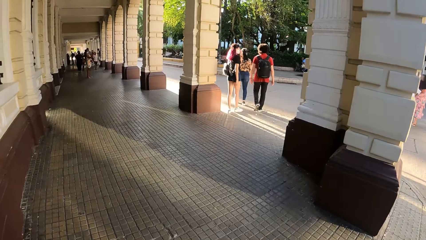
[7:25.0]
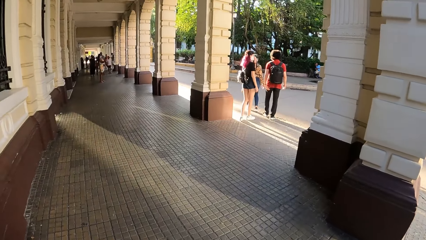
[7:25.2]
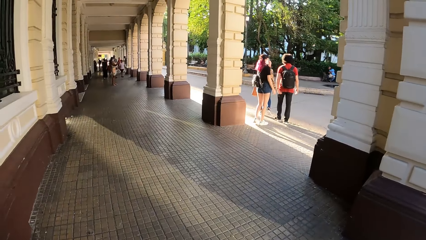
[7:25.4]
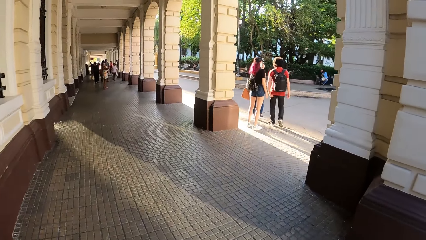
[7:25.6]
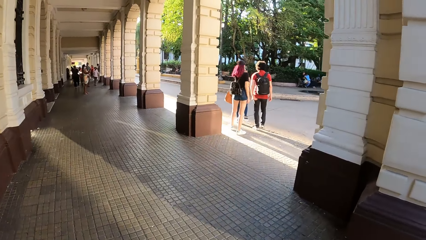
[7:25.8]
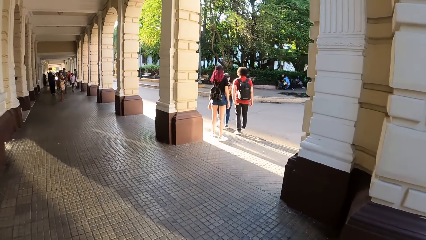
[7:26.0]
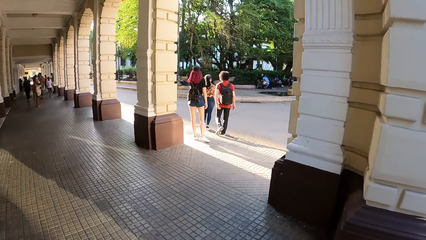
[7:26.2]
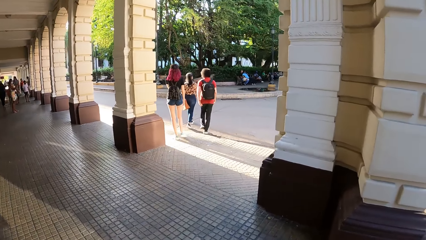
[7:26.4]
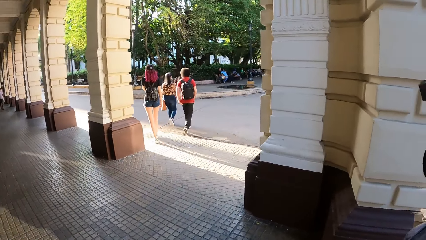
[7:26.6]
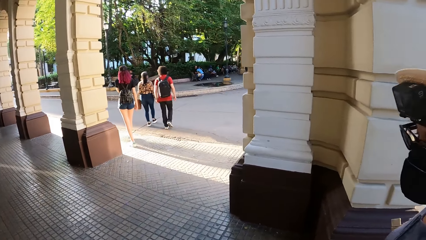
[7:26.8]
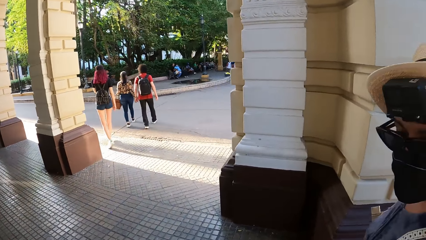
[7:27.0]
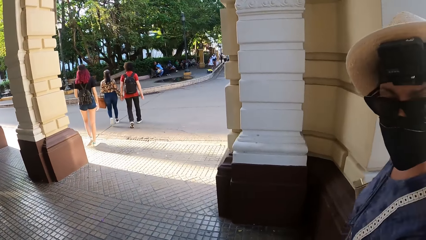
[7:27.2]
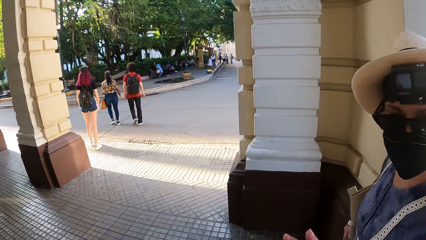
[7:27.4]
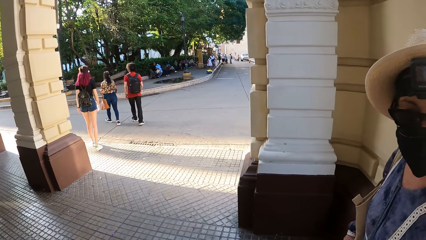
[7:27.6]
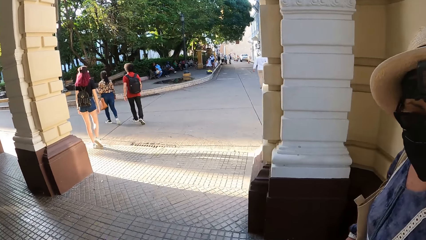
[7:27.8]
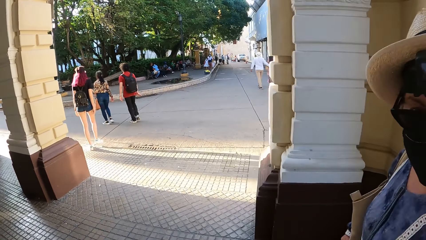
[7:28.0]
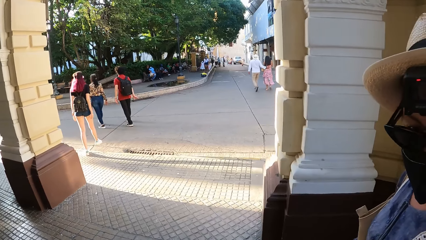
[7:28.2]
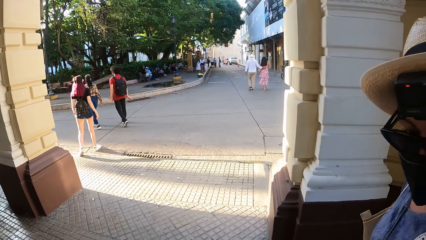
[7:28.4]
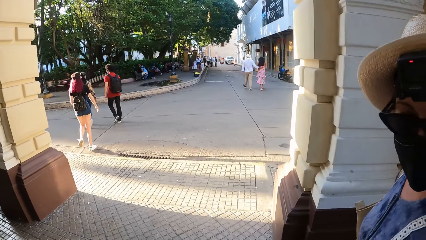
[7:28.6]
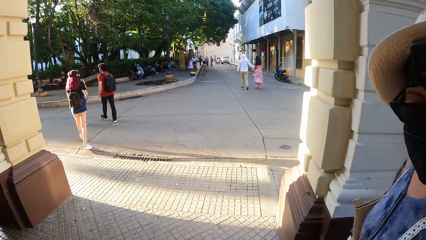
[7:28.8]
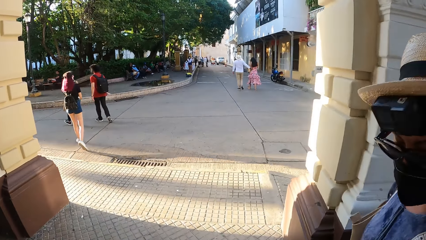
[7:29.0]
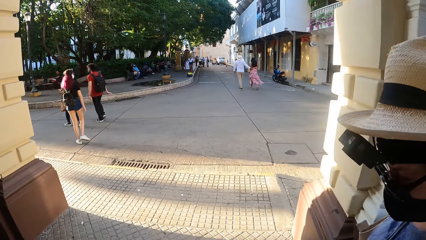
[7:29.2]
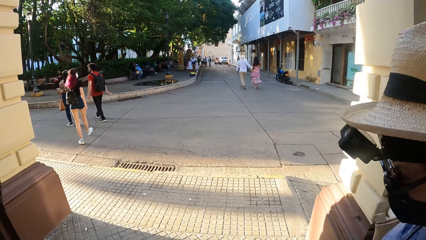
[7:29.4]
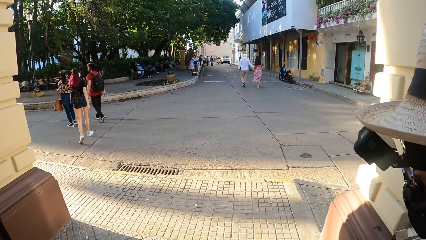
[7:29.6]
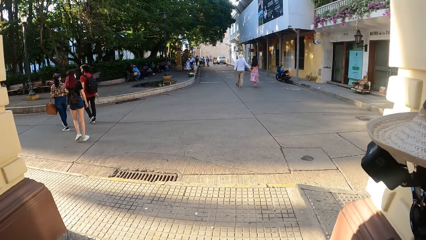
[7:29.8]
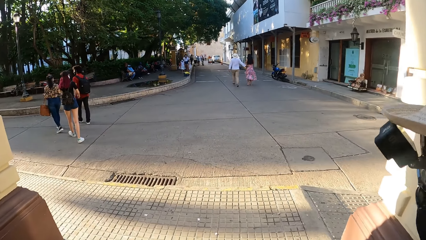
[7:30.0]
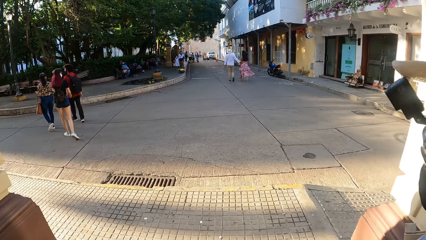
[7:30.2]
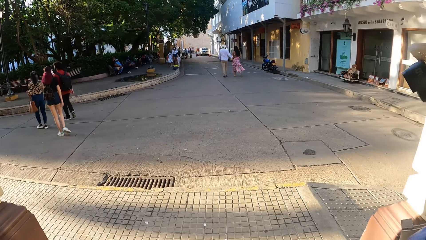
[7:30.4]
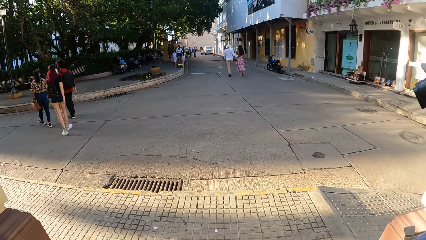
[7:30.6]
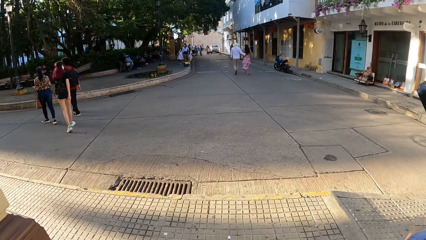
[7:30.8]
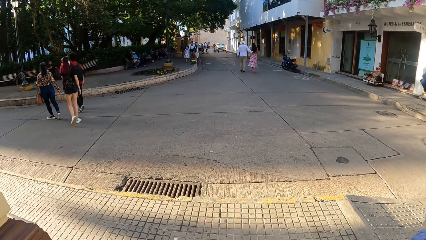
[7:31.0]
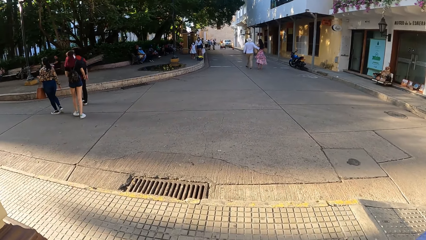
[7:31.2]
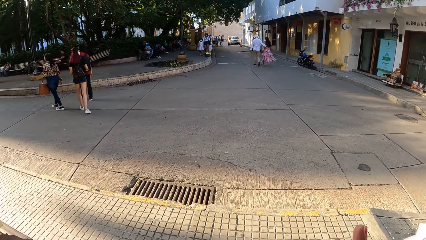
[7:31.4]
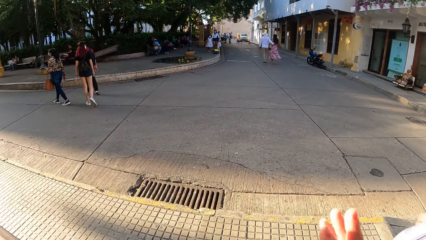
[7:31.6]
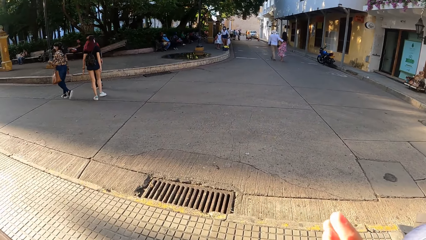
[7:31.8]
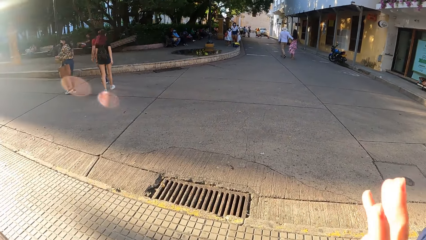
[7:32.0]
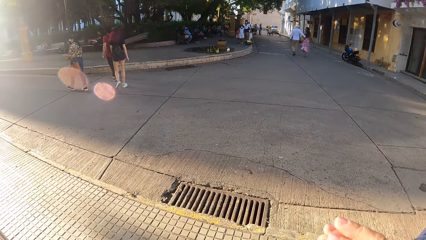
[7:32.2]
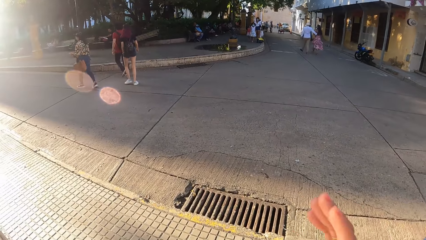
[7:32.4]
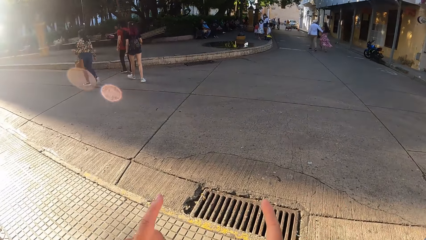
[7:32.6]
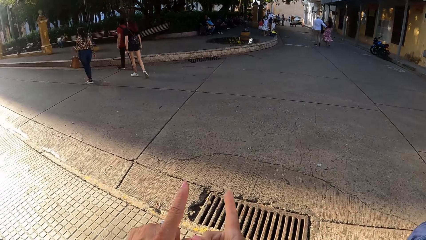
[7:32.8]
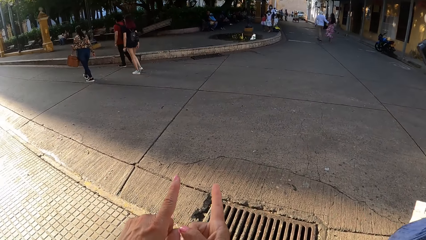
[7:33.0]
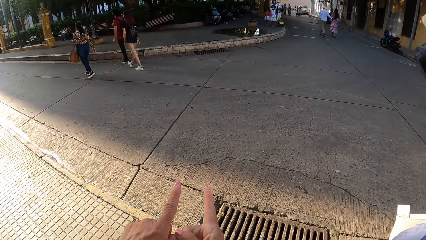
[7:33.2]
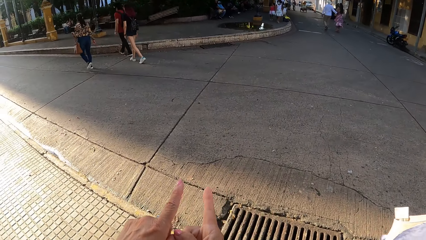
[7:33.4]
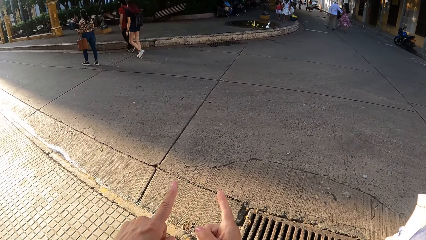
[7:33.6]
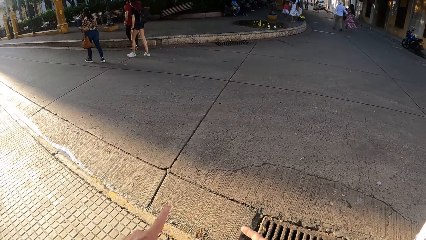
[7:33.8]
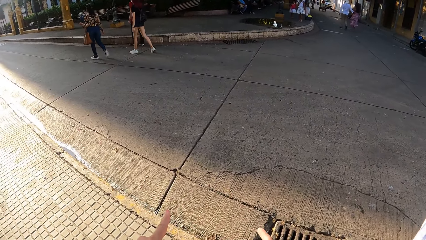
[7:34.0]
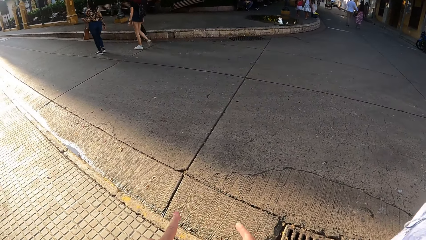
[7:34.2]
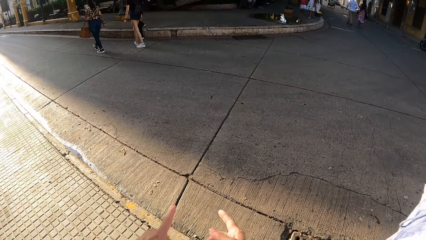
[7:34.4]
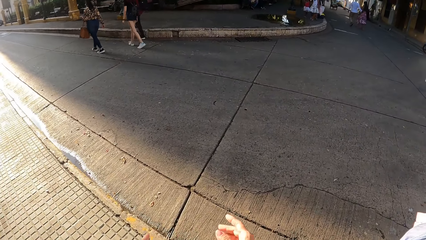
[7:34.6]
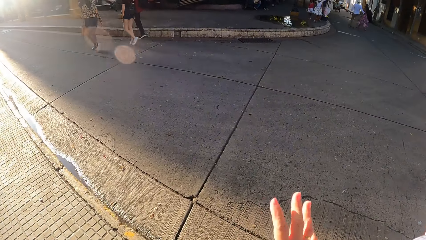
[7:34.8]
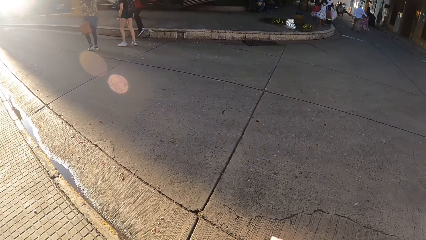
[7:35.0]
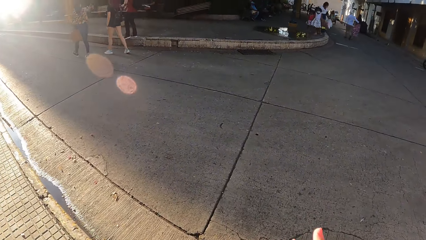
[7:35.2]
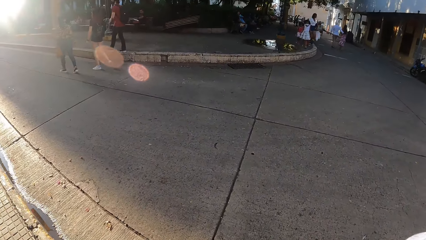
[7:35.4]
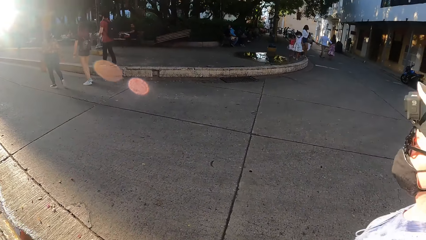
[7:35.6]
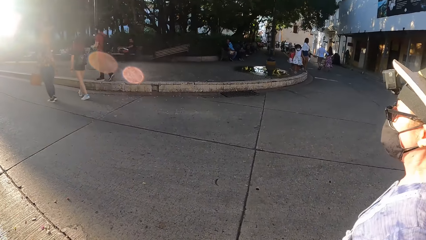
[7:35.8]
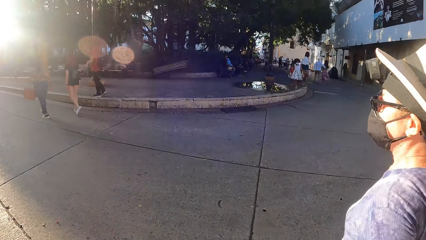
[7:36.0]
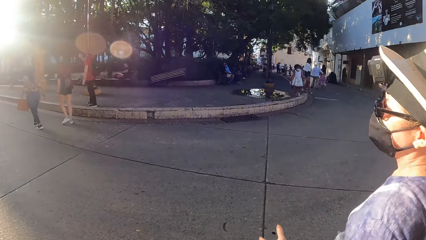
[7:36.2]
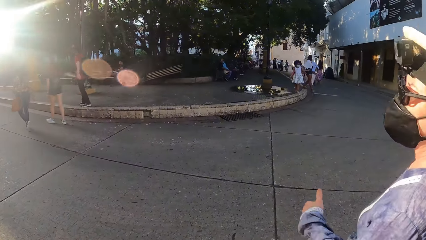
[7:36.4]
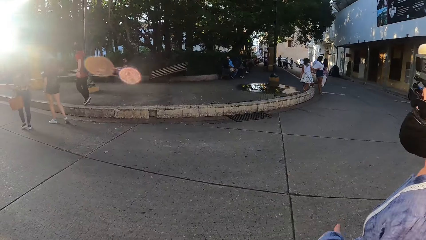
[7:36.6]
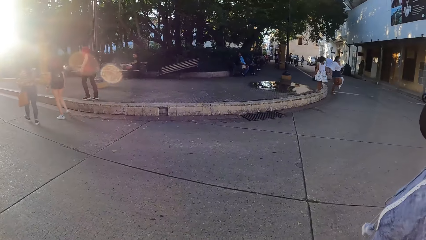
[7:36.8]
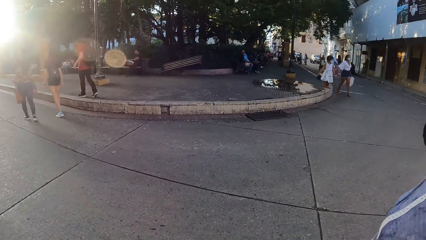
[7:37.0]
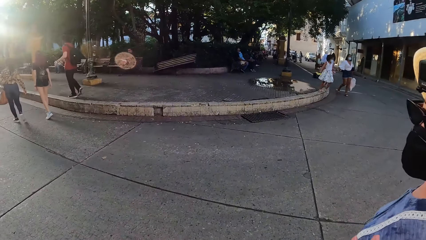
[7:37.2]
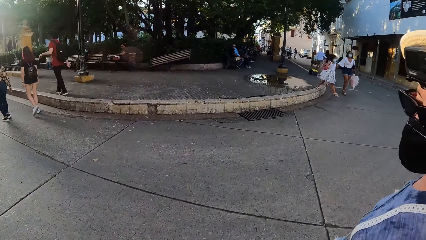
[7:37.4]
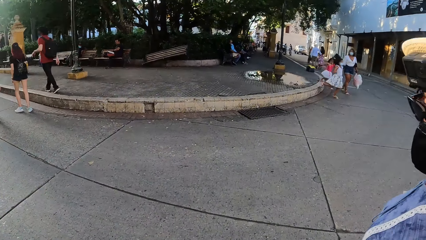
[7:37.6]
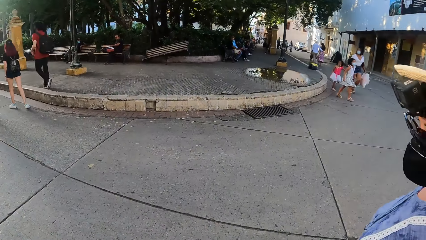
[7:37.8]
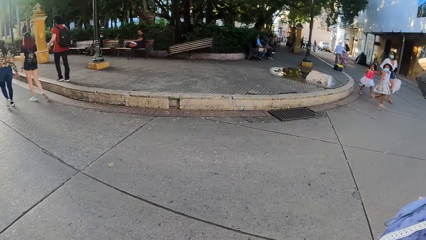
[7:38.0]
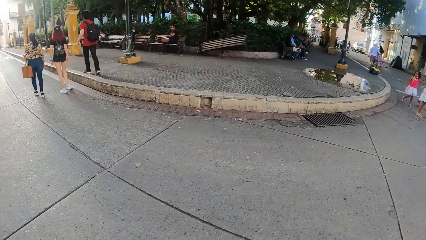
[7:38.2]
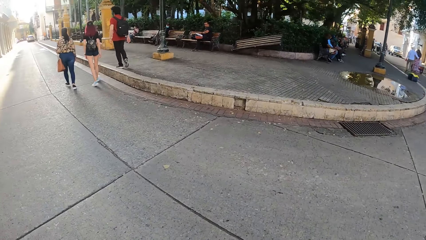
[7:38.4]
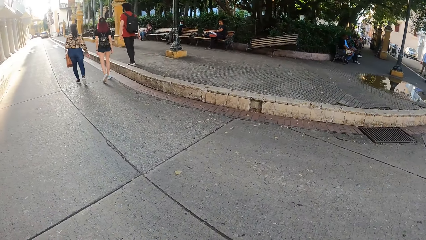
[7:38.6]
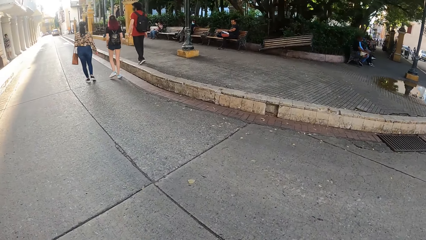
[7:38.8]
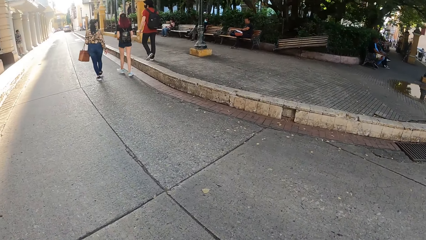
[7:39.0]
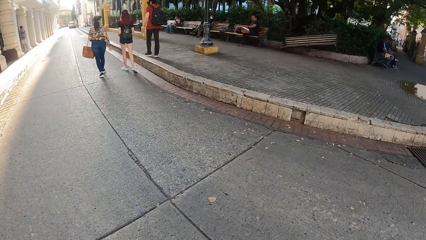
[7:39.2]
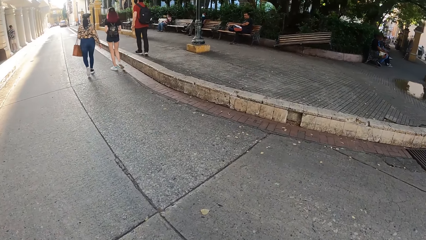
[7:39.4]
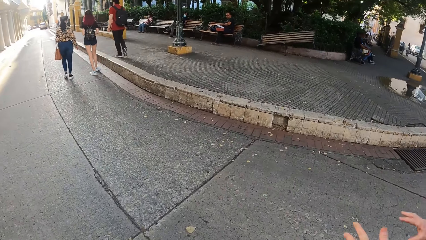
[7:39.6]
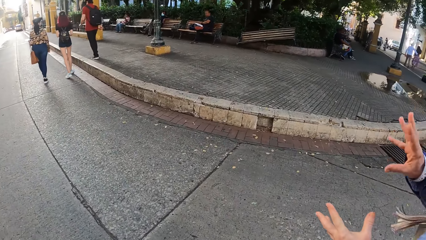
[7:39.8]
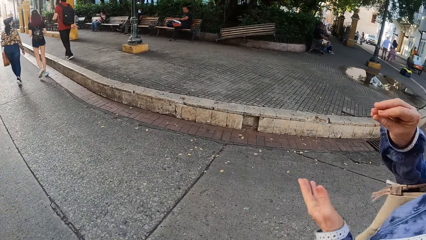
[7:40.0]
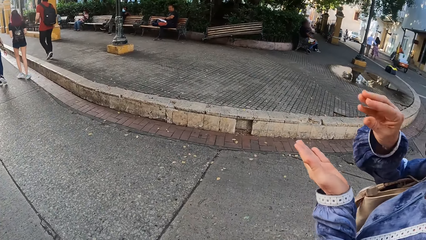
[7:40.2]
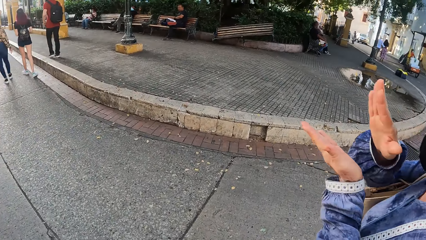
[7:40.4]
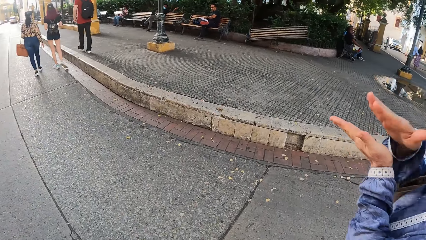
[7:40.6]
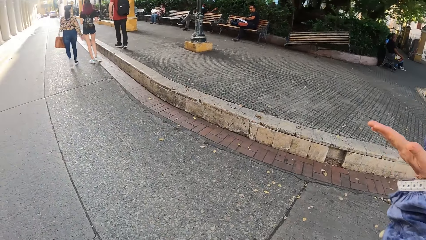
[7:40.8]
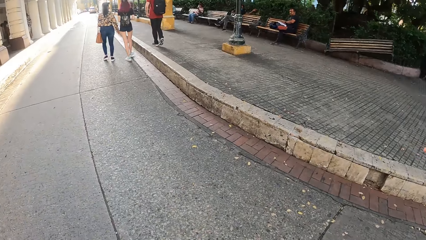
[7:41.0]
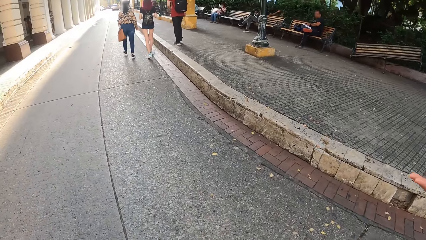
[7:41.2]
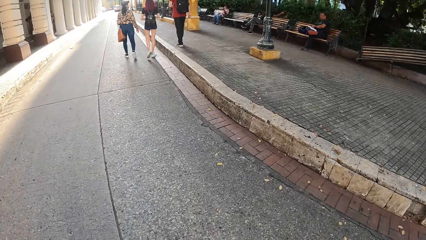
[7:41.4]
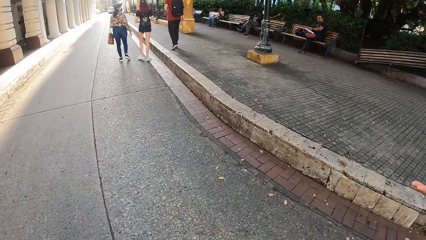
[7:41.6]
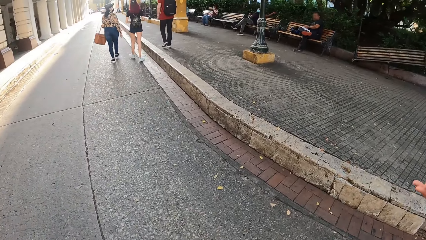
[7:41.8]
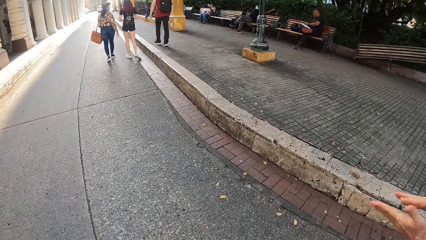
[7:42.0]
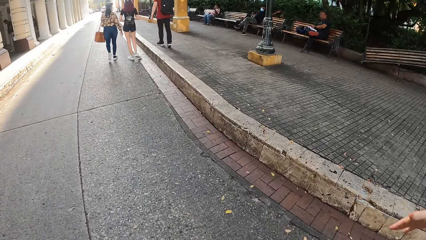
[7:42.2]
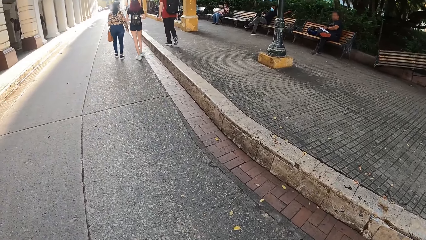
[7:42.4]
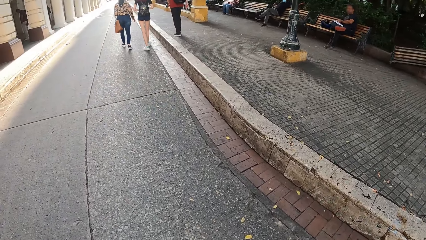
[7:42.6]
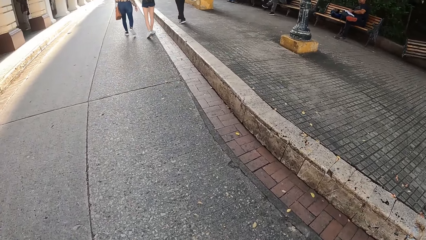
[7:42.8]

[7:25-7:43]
A man crosses the road with a lady and another lady. A third lady looks at the camera wearer. The camera wearer makes gestures by hand. They cross the road with the third lady. The third lady makes gestures by hand.
